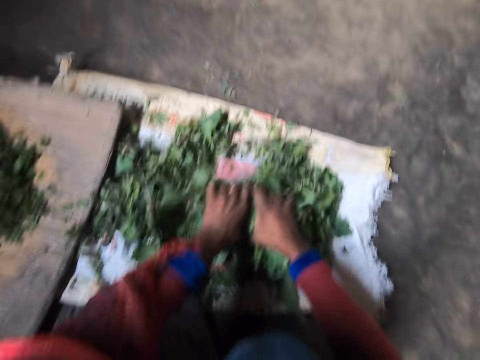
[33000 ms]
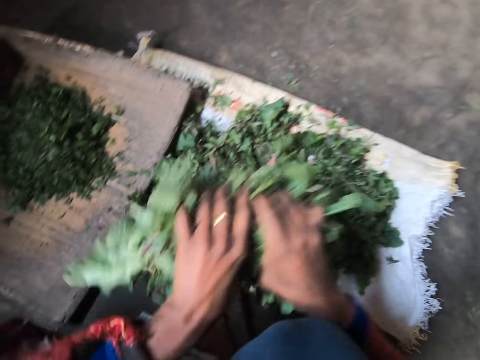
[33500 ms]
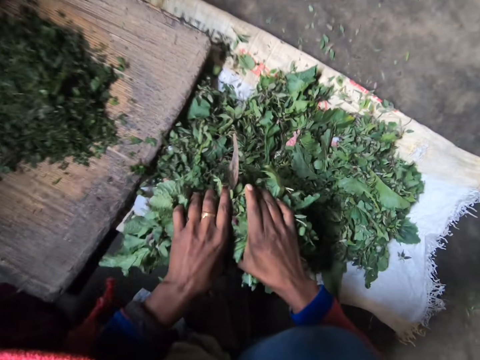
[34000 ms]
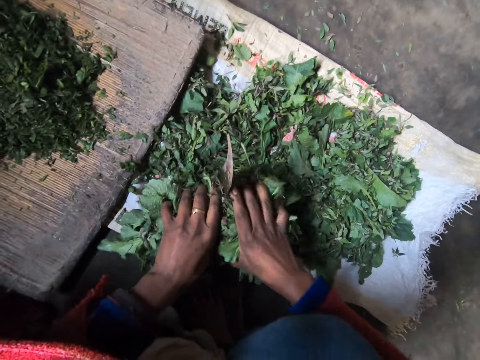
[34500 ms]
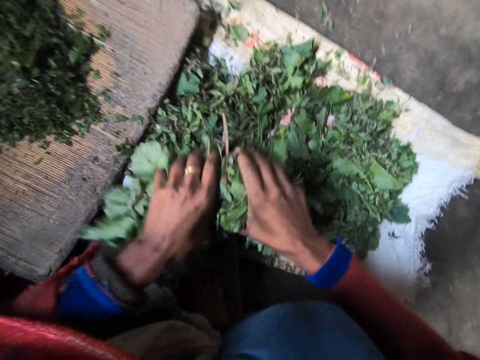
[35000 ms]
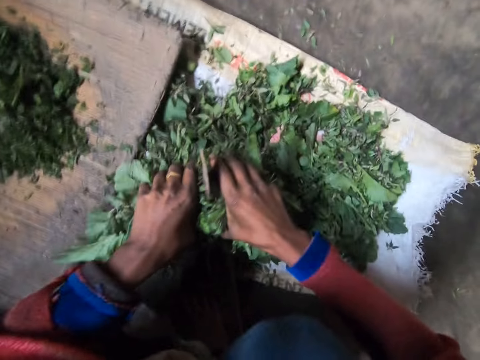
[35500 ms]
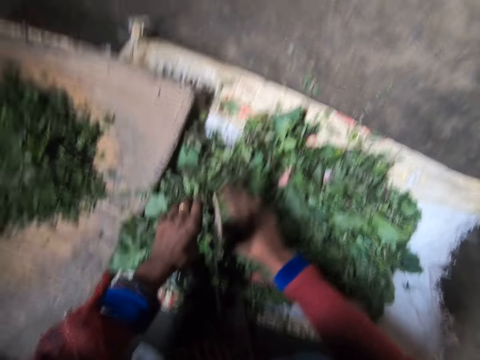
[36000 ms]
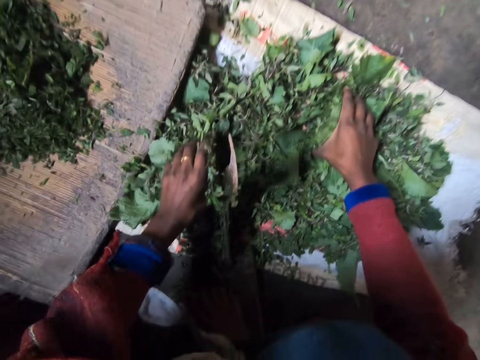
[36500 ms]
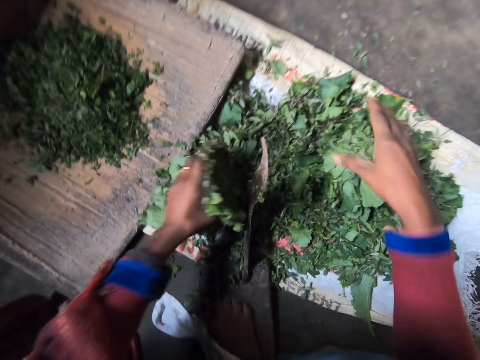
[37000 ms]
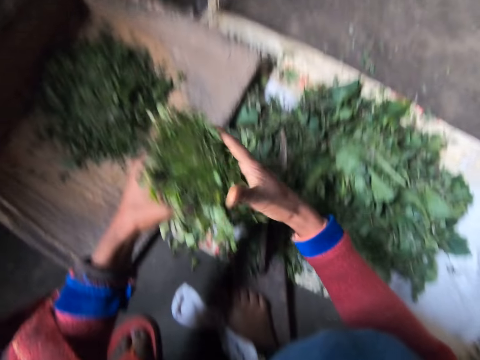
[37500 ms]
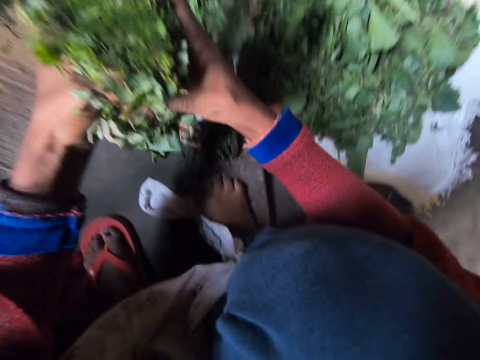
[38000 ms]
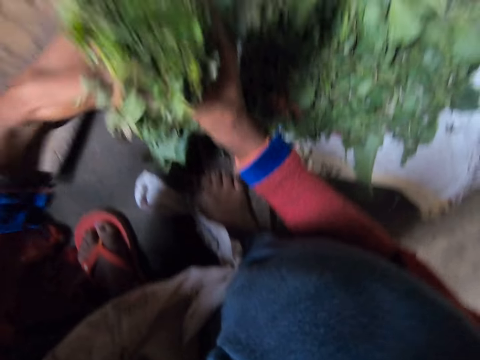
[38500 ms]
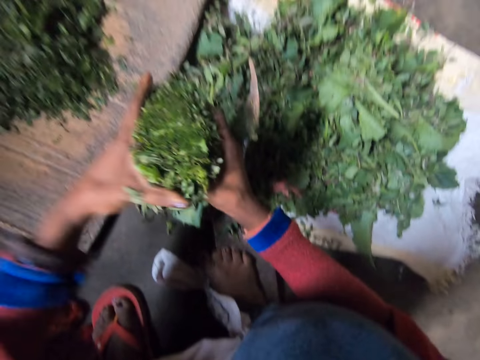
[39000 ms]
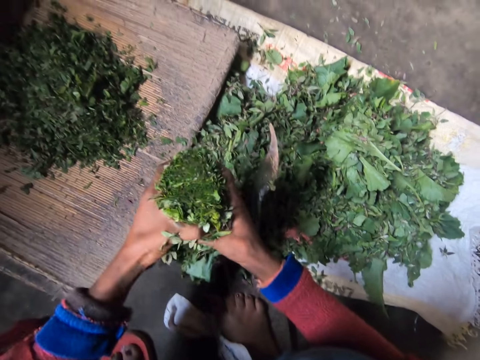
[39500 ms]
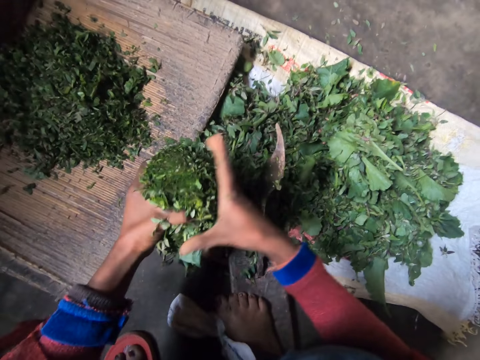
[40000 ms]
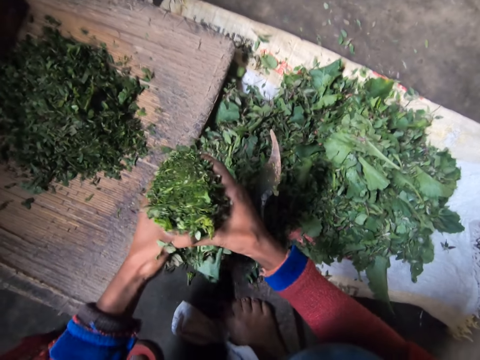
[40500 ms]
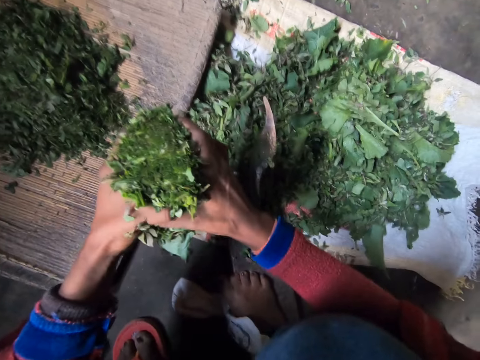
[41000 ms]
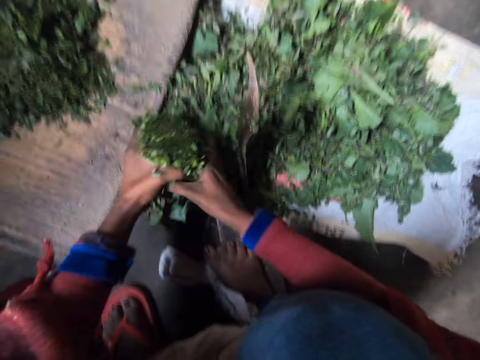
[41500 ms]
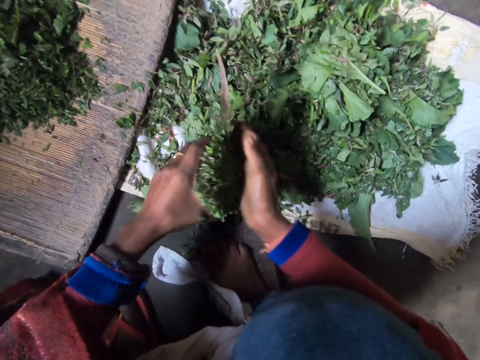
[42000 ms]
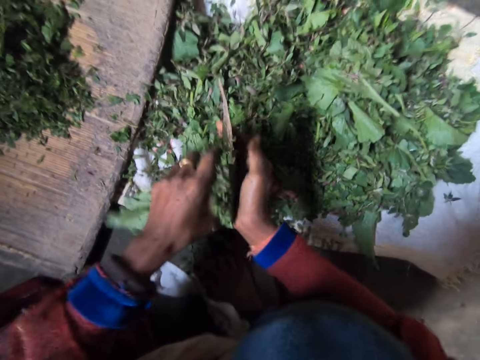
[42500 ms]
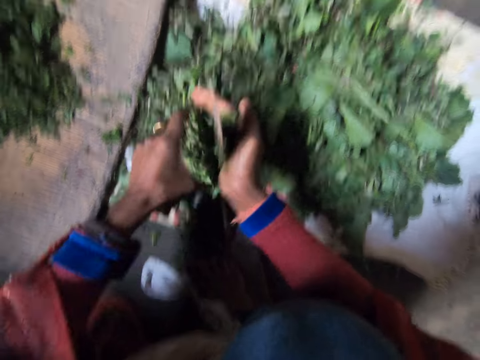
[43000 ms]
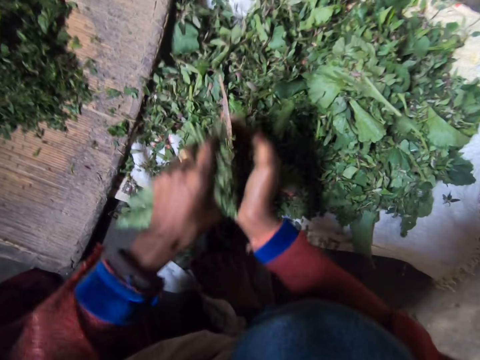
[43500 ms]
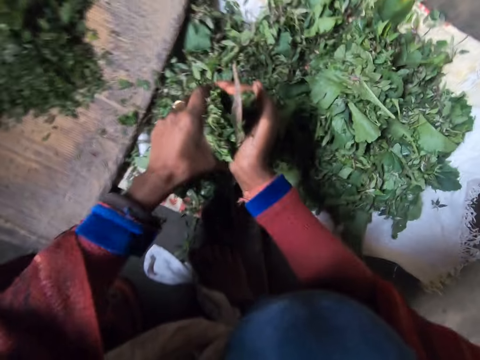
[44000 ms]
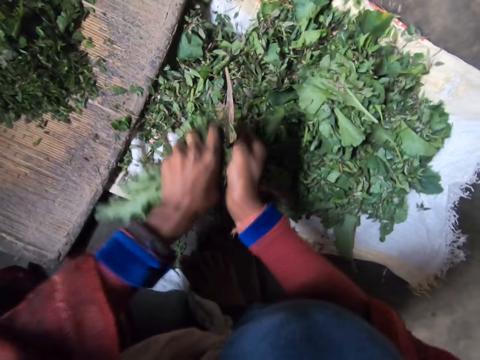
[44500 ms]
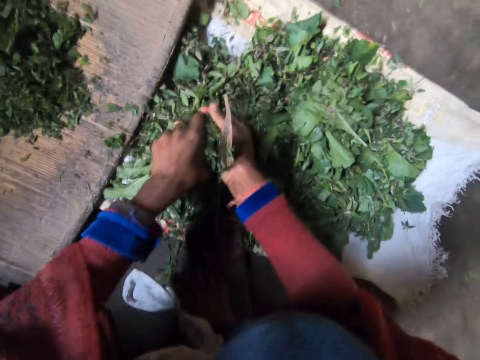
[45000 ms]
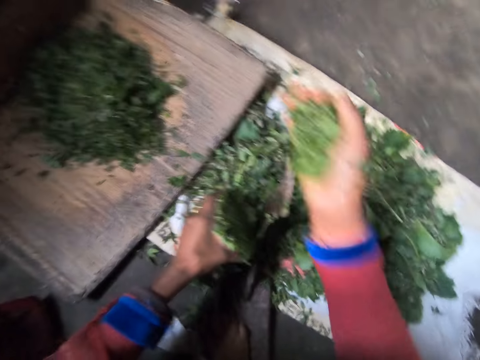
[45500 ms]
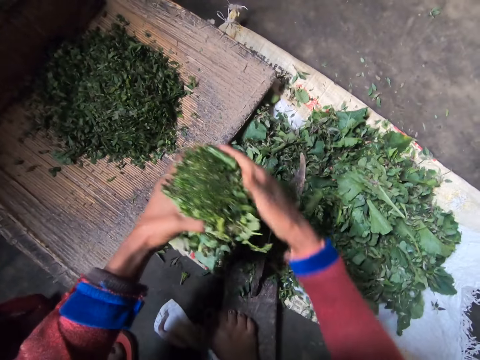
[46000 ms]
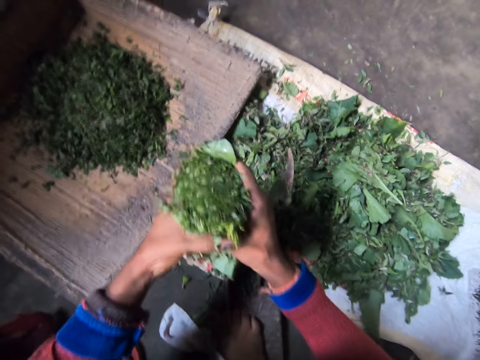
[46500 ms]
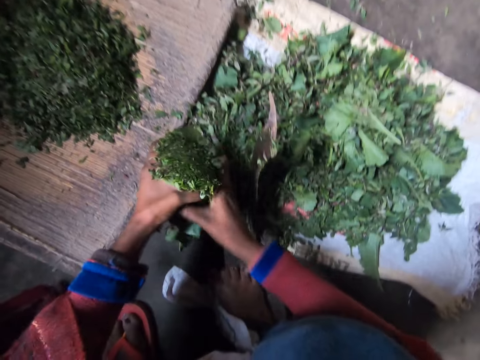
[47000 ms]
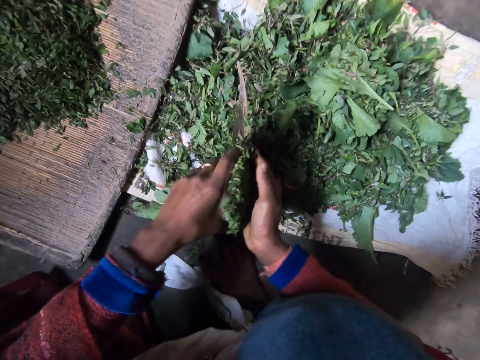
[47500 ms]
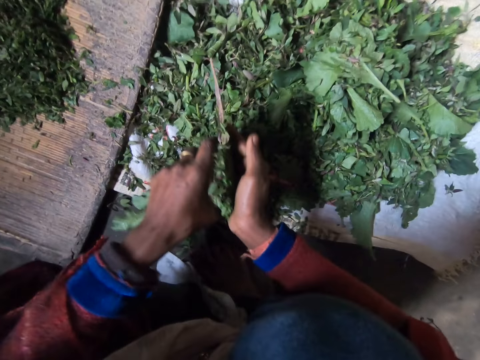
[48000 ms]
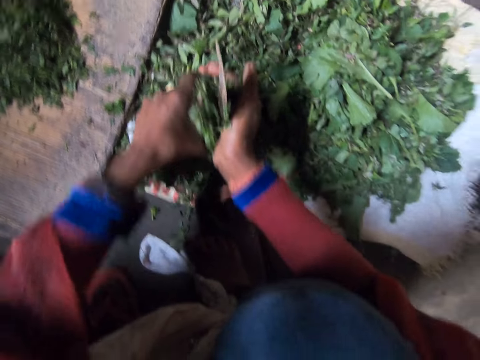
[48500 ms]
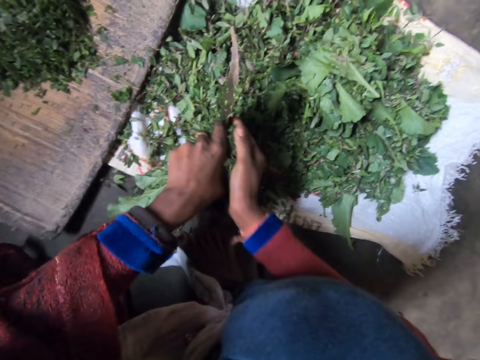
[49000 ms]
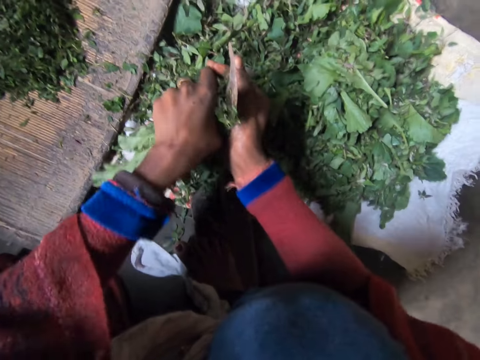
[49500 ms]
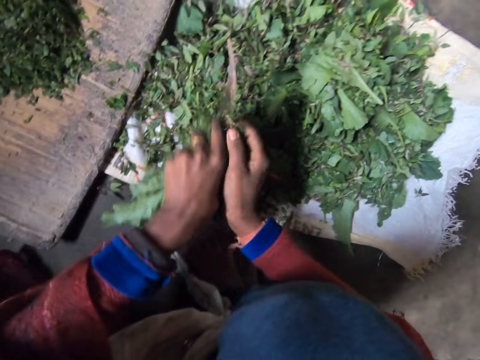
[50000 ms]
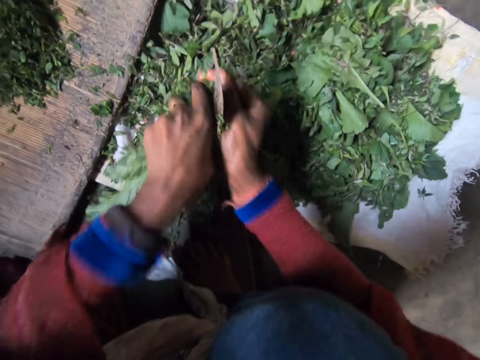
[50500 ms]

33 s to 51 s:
The camera wearer shreds the leaves on a blade. They drop the leaves on the sack. They hold the greens together. They shred the leaves on the blade. They throw the shredded leaves on a wooden board. They shred the leaves on the blade.

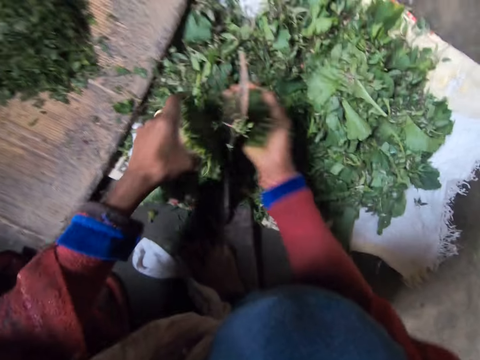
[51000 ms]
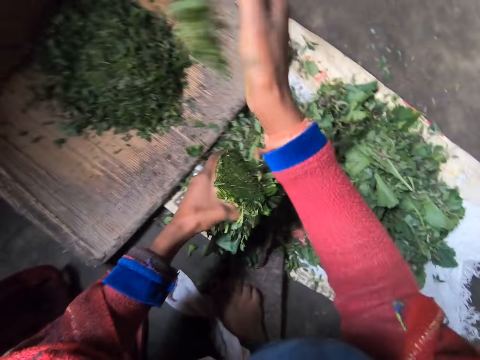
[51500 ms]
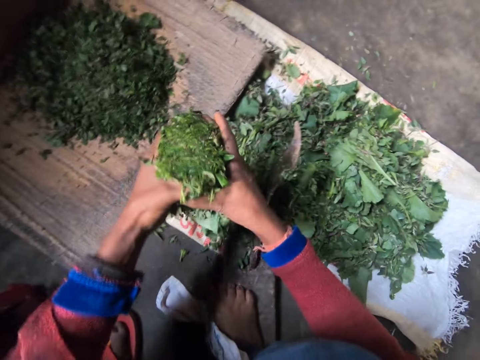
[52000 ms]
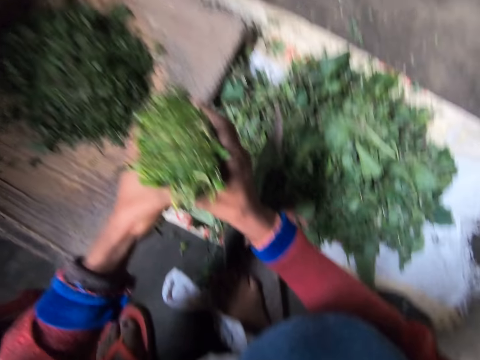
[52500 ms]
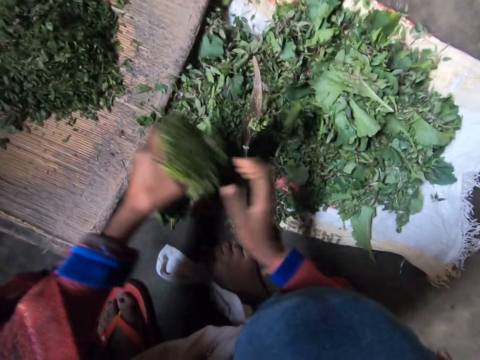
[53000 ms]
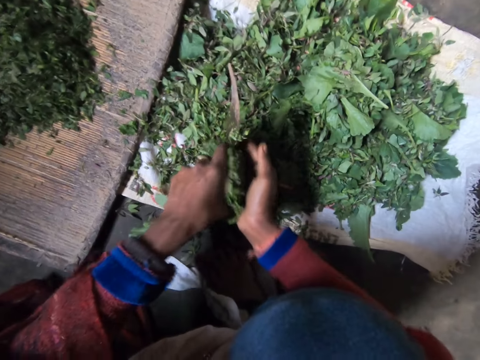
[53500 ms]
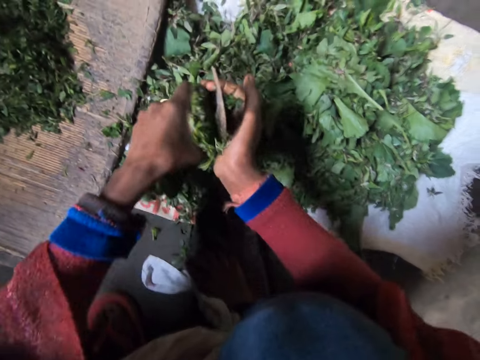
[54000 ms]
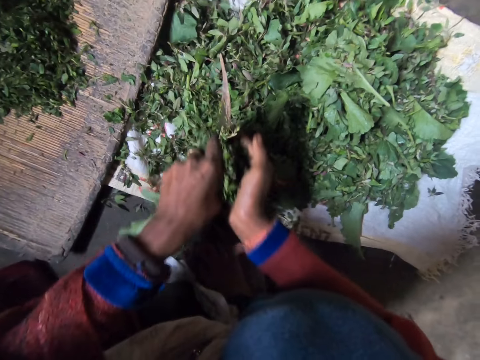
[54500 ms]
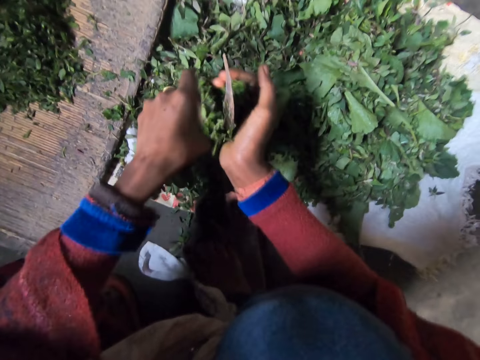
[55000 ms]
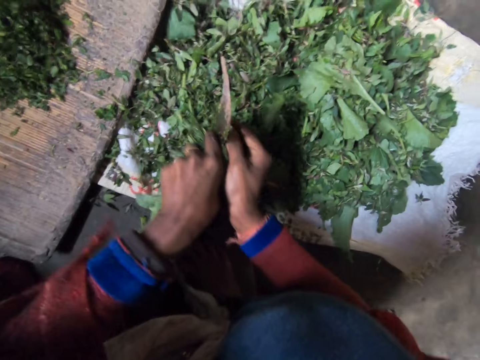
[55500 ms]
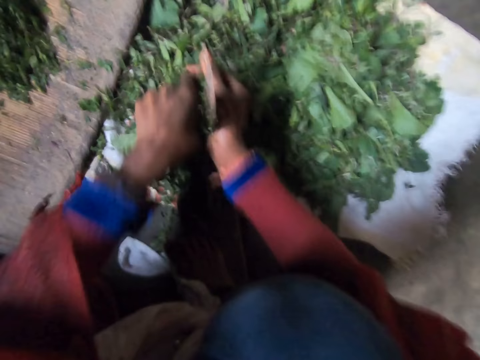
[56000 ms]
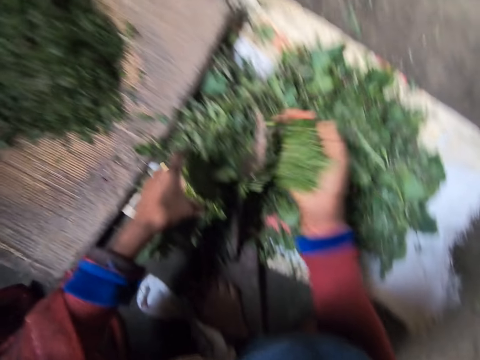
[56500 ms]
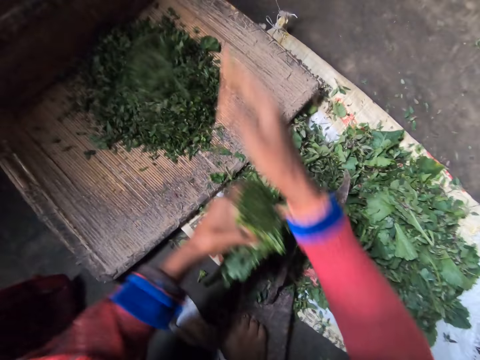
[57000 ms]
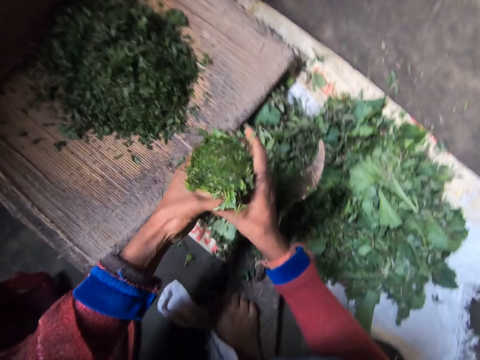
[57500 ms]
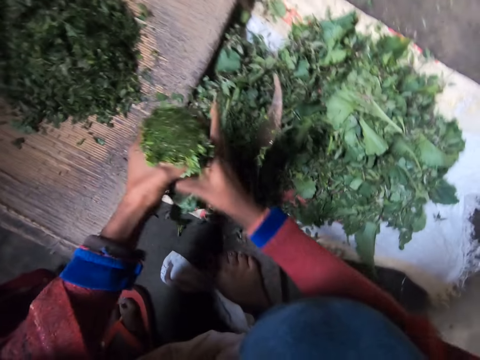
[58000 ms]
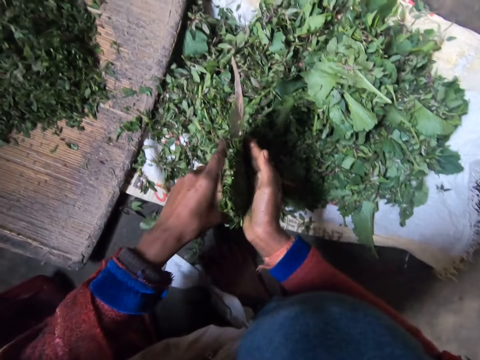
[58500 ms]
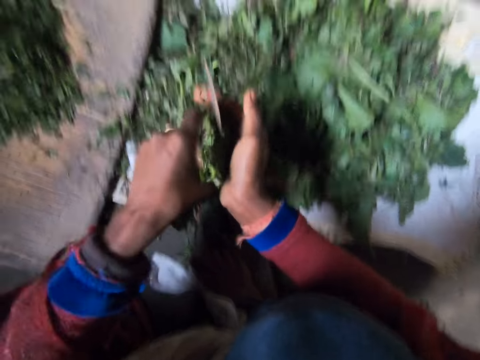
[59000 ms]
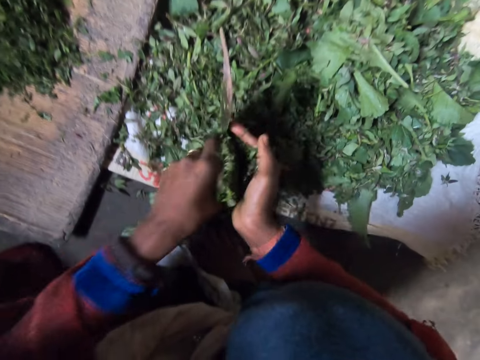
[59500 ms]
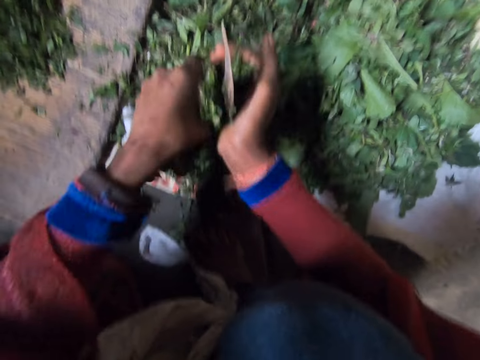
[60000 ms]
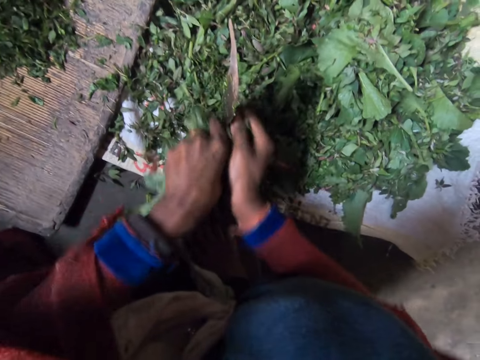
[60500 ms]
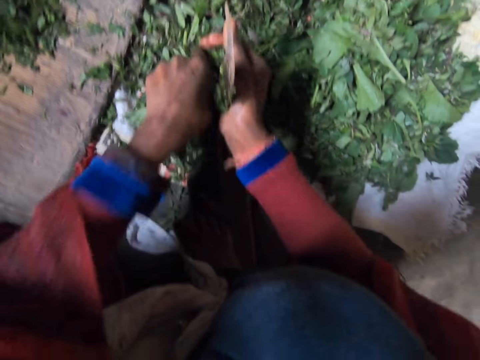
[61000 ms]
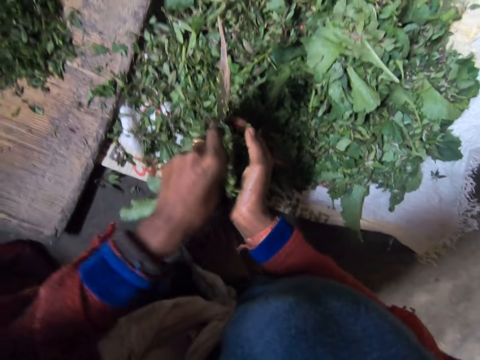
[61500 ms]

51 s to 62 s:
The camera wearer throws the shredded leaves on the wooden board. They shred the leaves on the blade. They throw the shredded leaves on the wooden board. They shred the leaves on the blade.
